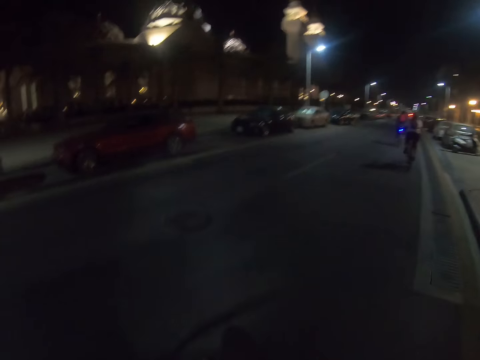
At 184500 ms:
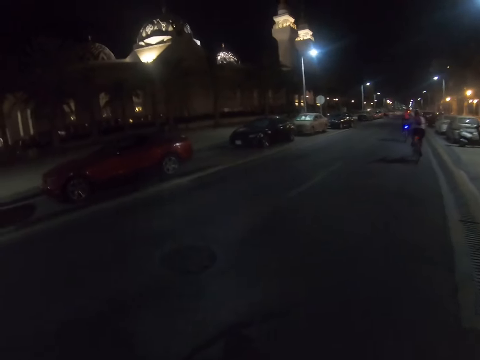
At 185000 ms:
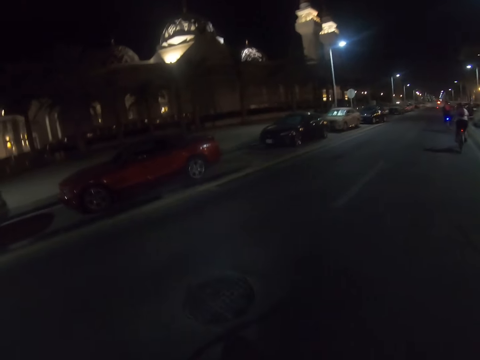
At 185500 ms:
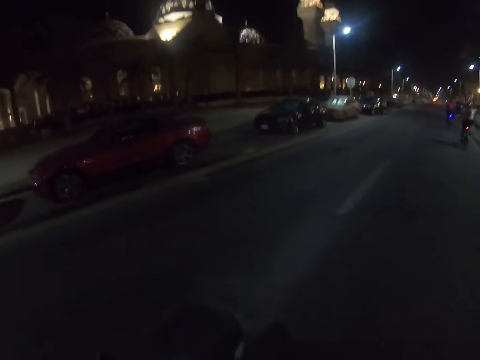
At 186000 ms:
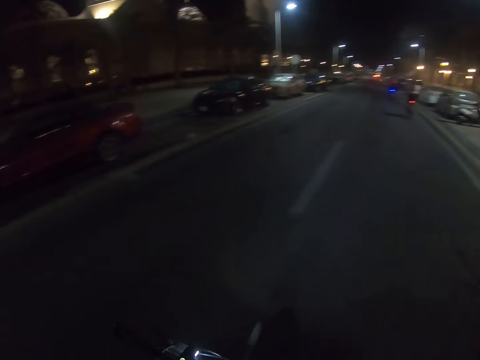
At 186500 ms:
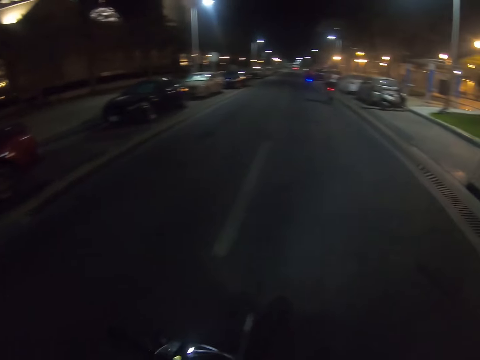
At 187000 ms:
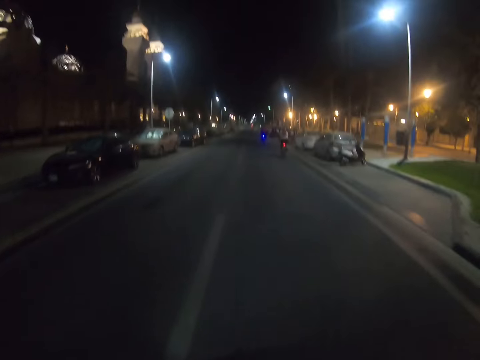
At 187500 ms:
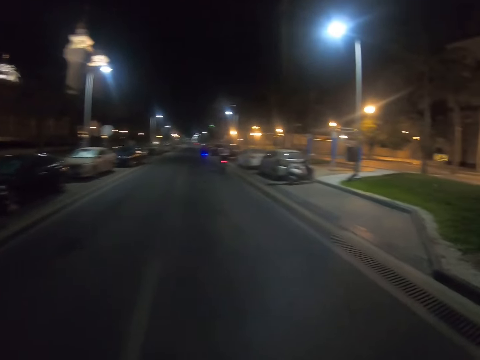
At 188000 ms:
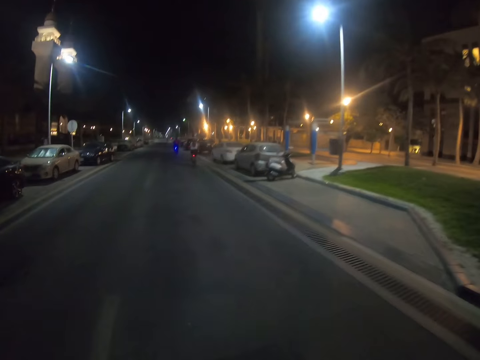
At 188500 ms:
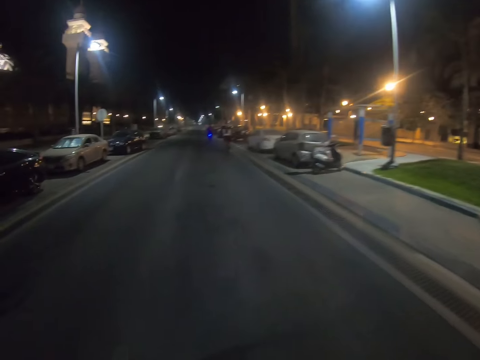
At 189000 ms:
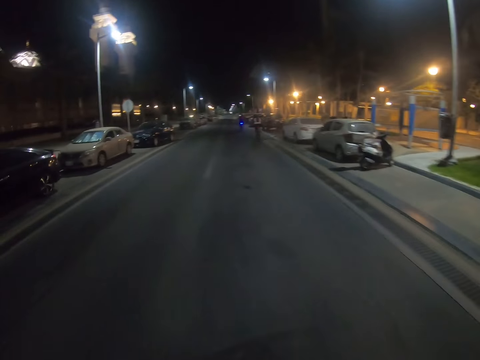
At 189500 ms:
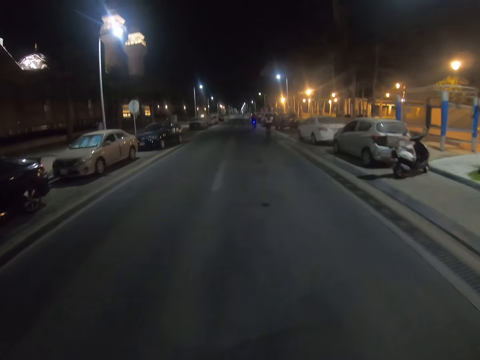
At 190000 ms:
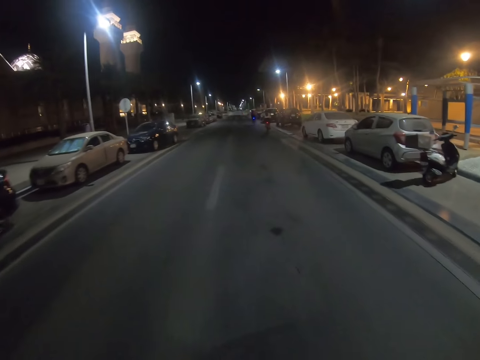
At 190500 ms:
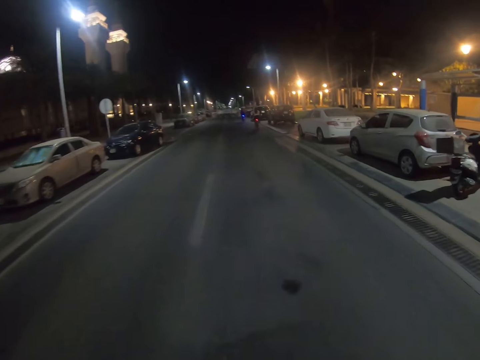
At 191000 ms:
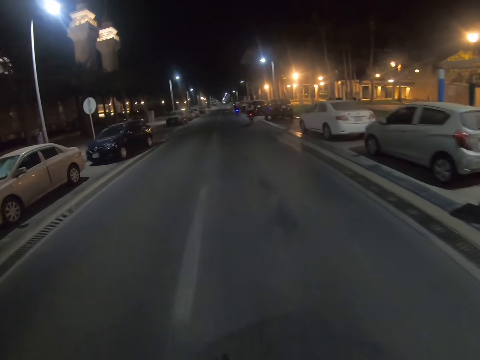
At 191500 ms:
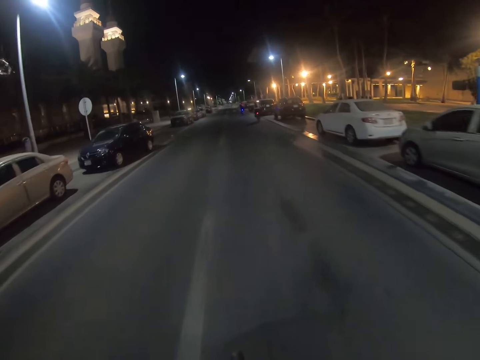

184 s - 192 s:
The camera wearer starts riding the bicycle.

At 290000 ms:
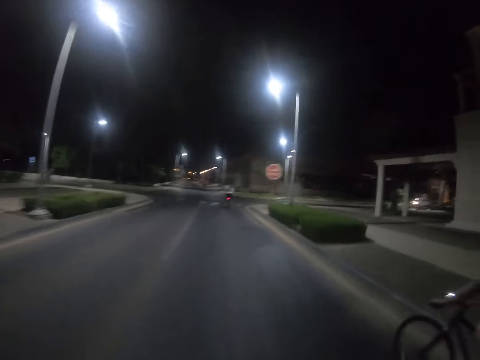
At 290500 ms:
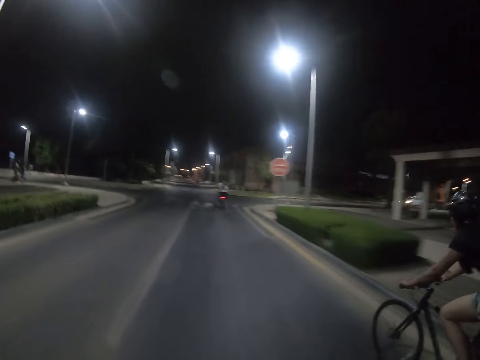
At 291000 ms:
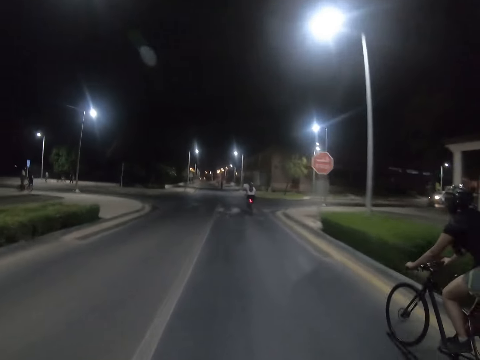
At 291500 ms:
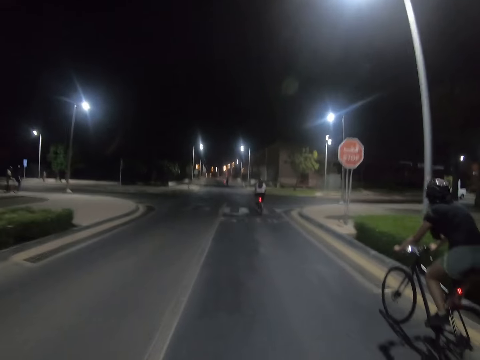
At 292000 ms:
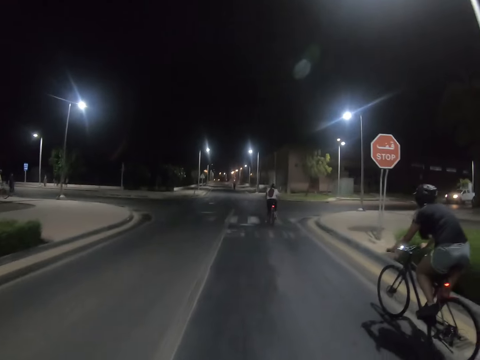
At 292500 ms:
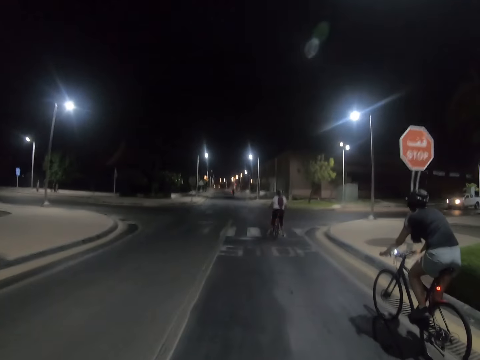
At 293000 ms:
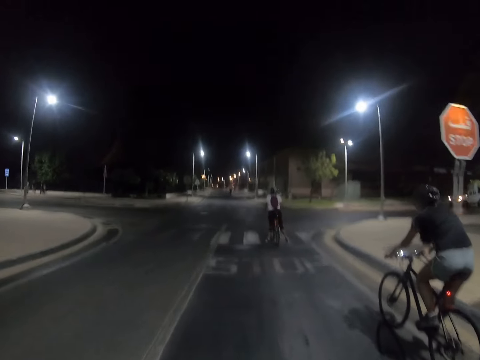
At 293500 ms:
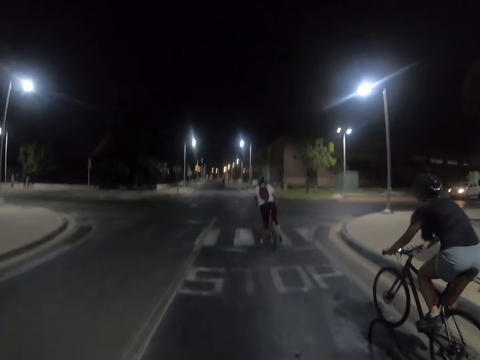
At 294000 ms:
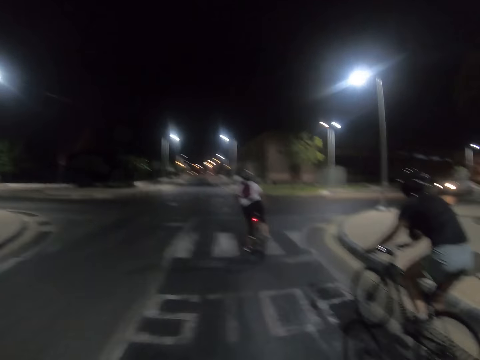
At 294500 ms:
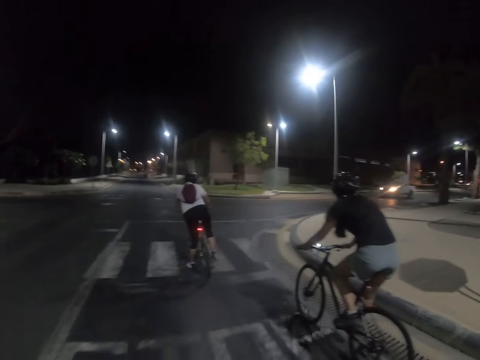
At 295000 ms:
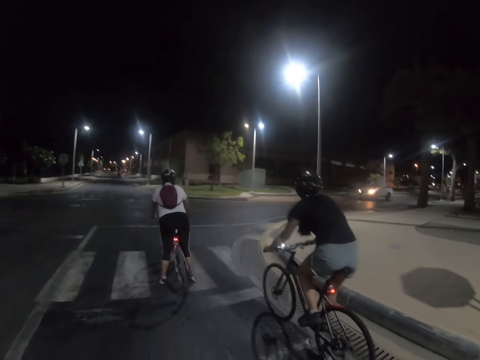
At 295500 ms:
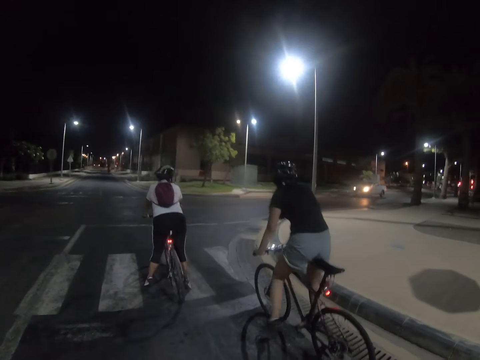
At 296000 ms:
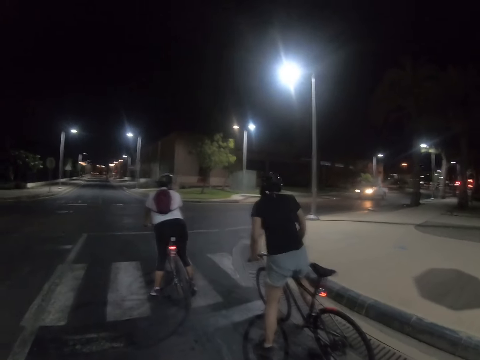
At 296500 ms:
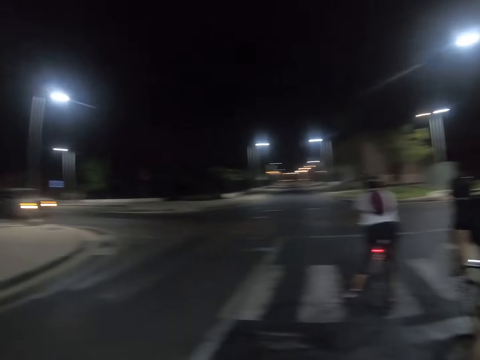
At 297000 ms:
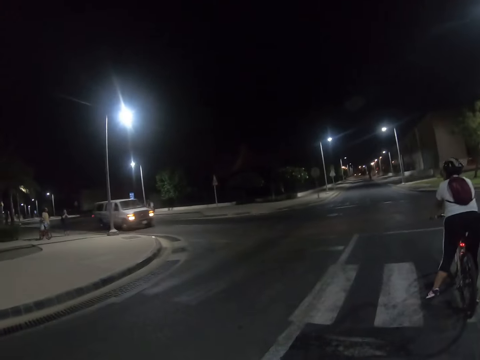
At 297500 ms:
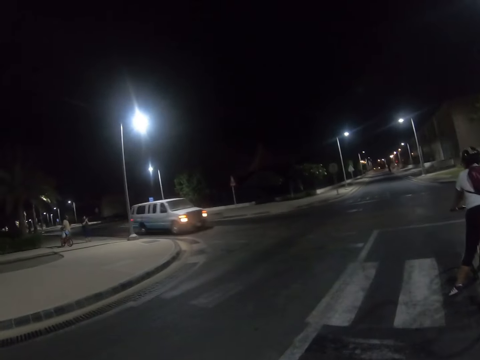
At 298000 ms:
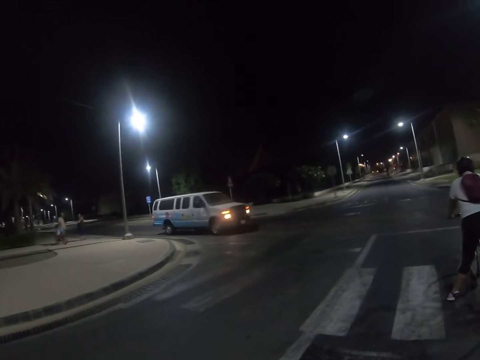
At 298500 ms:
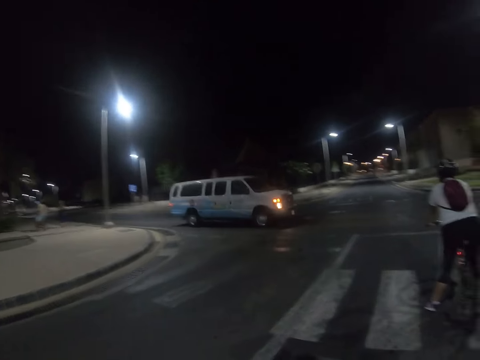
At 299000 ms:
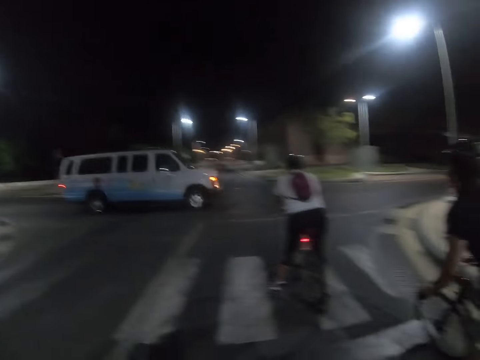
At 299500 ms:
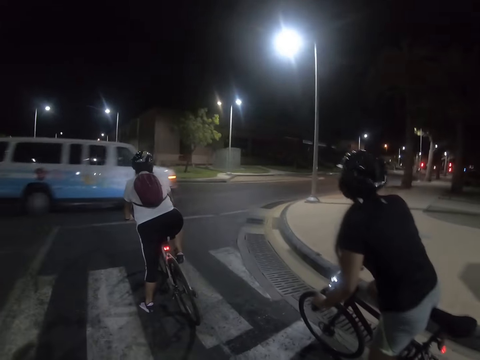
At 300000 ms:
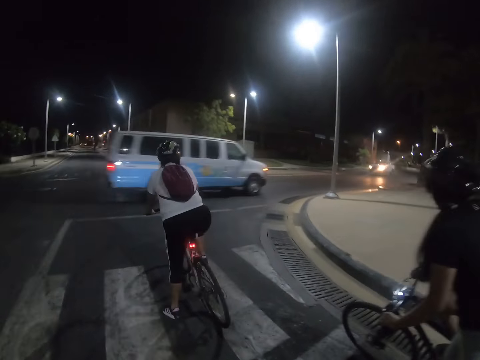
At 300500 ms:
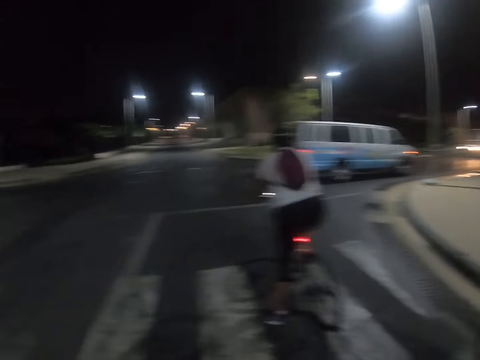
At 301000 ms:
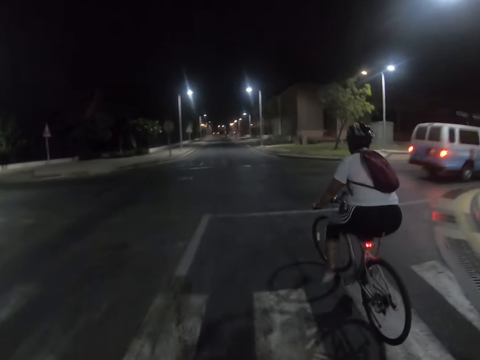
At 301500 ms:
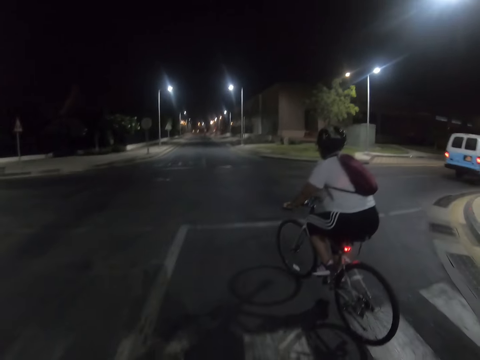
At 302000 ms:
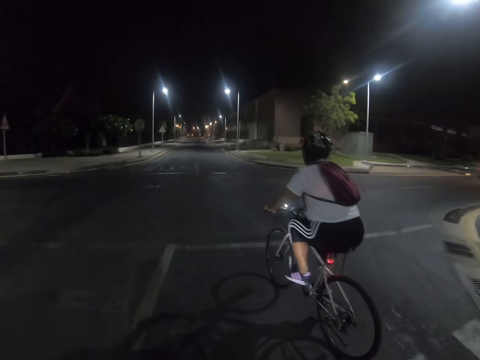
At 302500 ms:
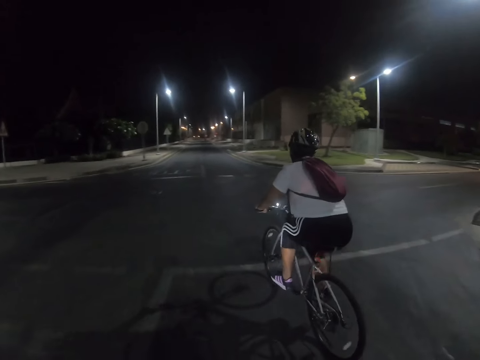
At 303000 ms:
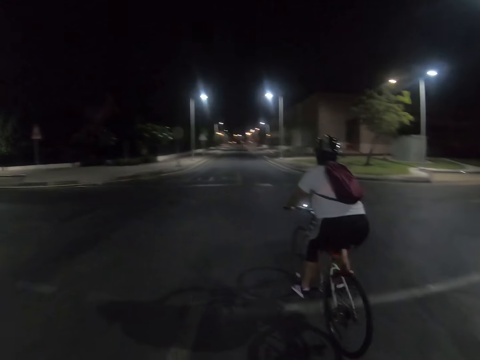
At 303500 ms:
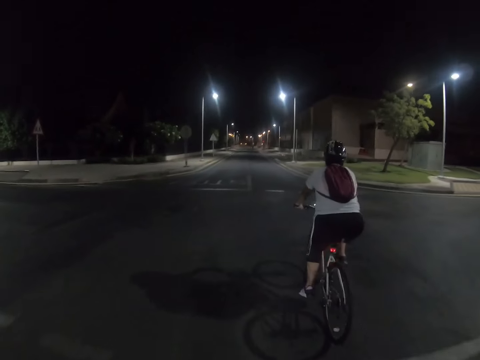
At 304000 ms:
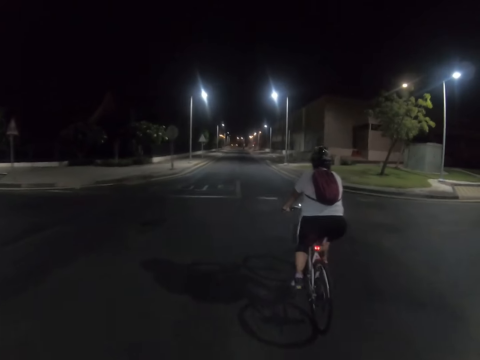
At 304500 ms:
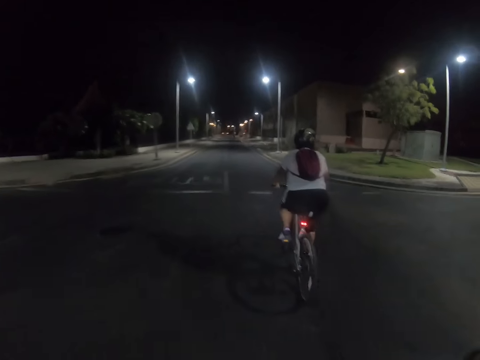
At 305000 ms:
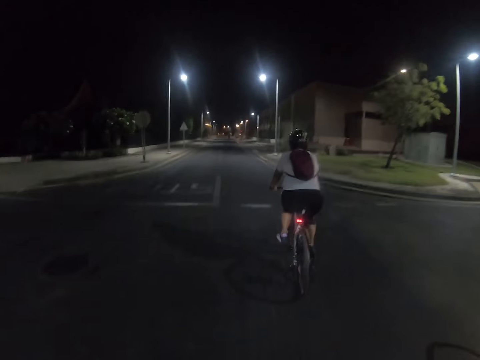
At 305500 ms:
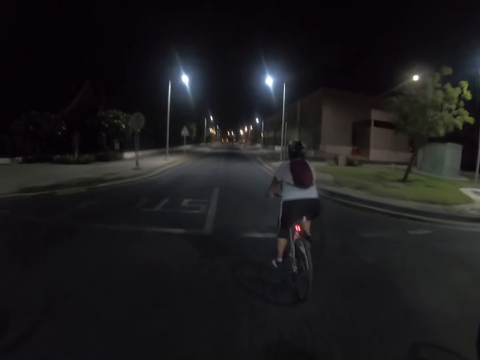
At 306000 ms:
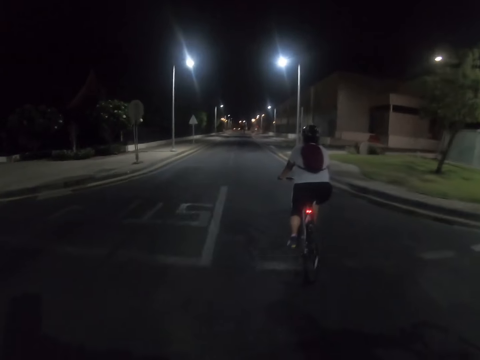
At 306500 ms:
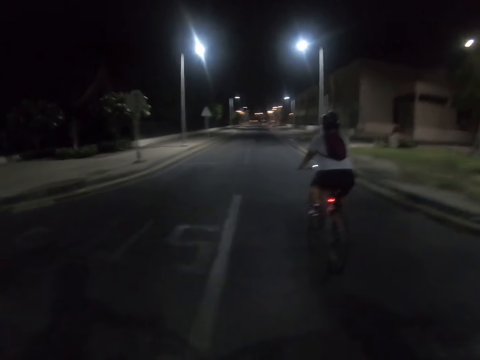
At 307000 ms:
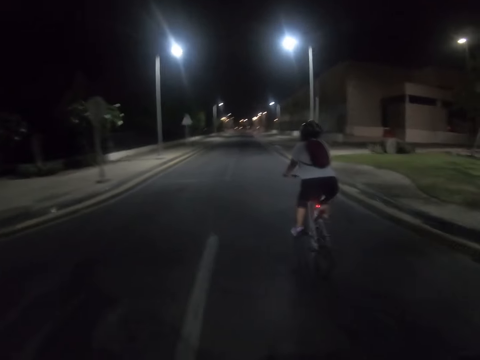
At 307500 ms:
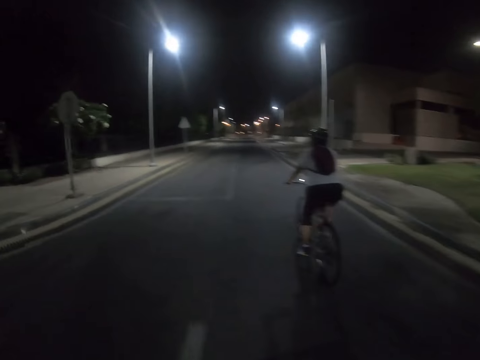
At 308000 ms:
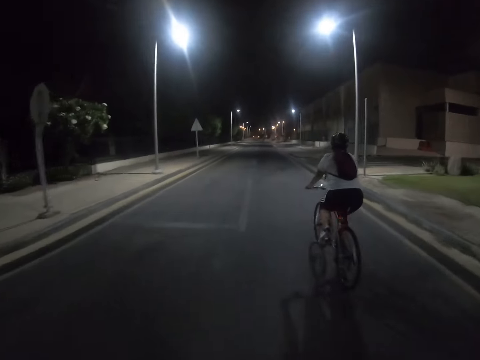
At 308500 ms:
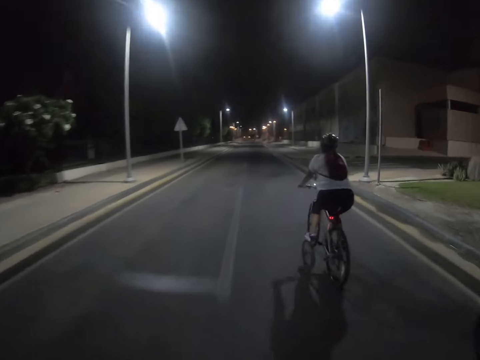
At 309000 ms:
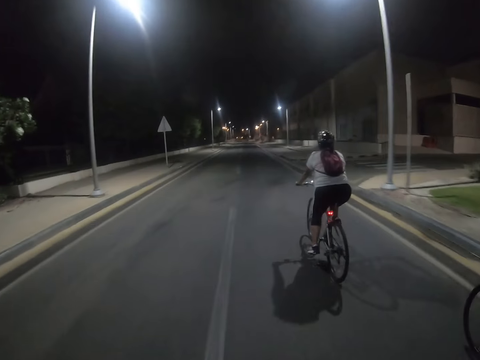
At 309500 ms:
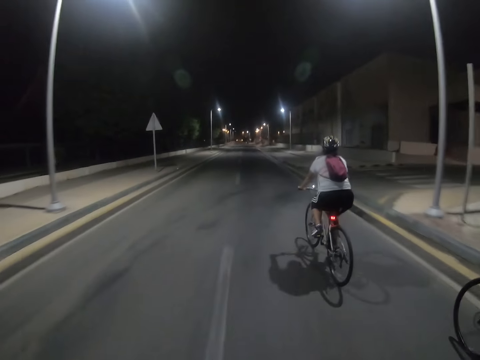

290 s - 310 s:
A woman cycles the bike on the road. The camera wearer stops riding the bicycle. Another woman stops on the zebra crossing. The first woman stops cycling on the zebra crossing. The other woman cycles on the road. The camera wearer cycles on the road.
